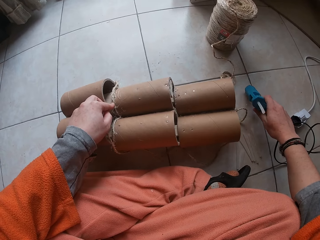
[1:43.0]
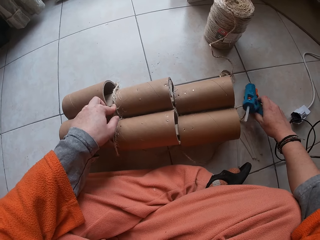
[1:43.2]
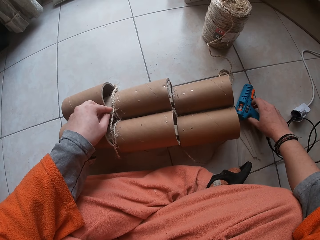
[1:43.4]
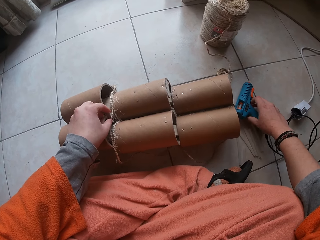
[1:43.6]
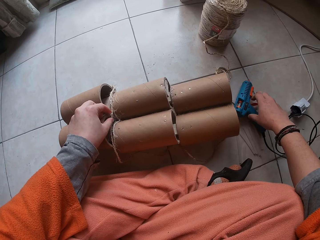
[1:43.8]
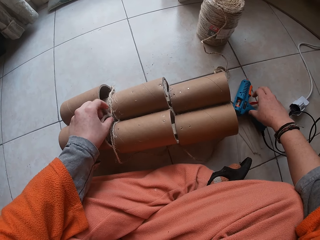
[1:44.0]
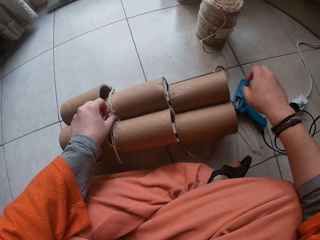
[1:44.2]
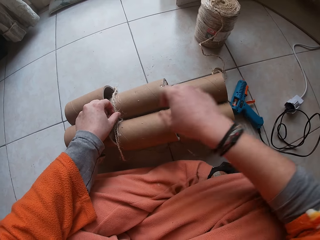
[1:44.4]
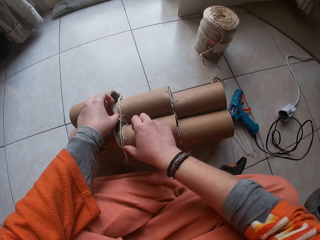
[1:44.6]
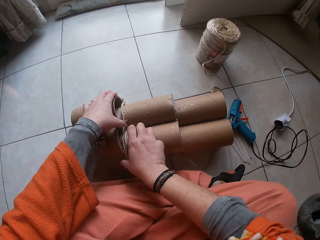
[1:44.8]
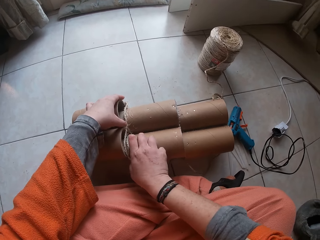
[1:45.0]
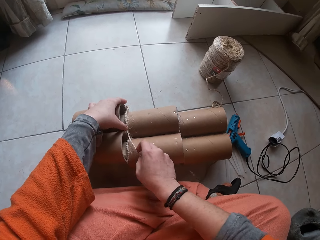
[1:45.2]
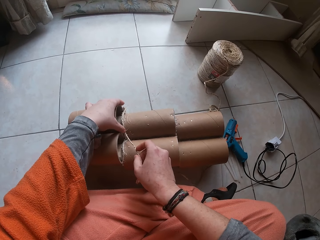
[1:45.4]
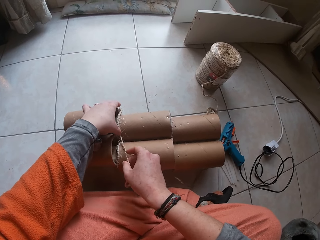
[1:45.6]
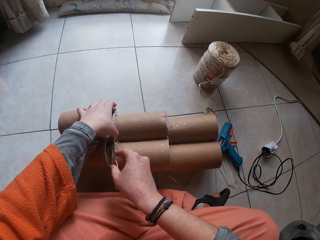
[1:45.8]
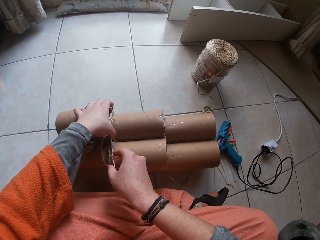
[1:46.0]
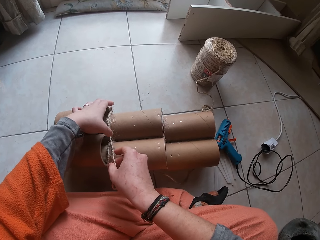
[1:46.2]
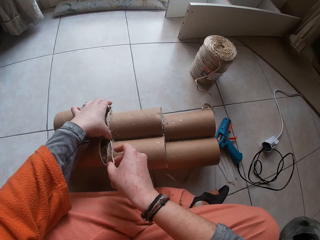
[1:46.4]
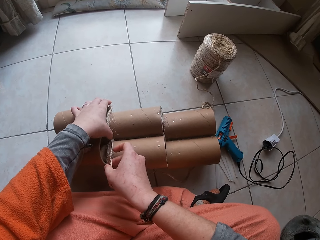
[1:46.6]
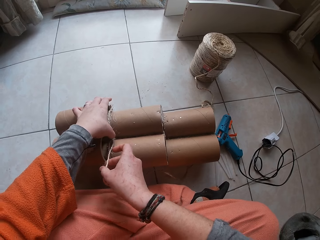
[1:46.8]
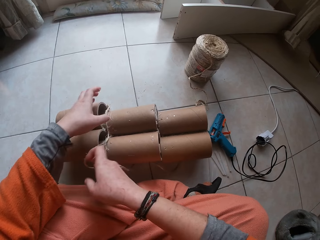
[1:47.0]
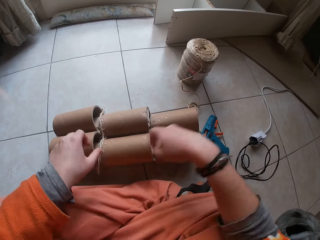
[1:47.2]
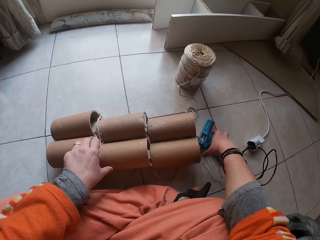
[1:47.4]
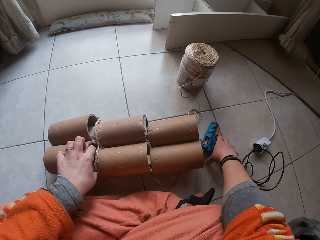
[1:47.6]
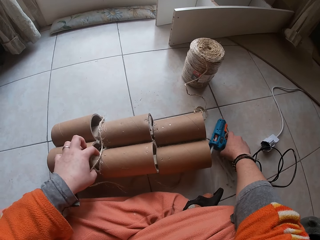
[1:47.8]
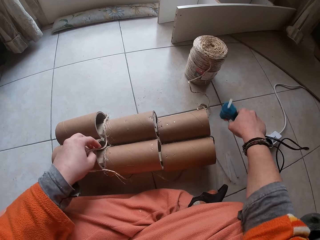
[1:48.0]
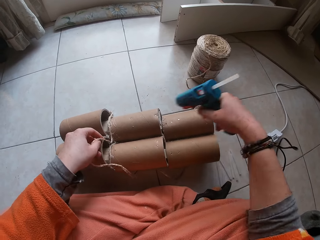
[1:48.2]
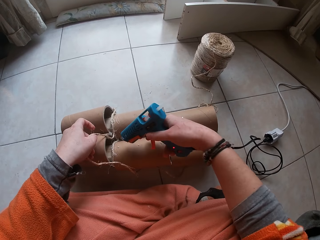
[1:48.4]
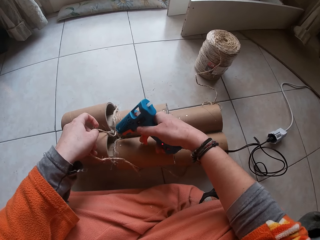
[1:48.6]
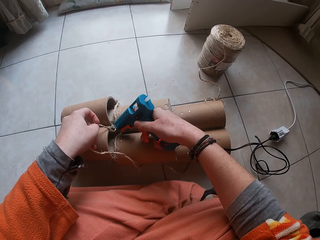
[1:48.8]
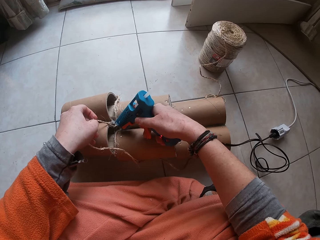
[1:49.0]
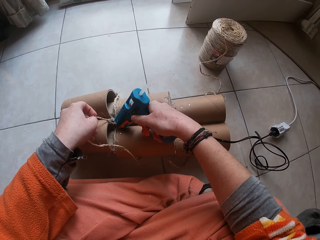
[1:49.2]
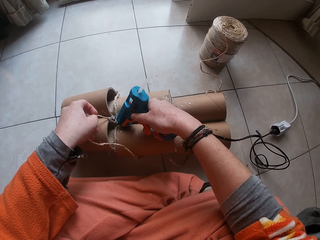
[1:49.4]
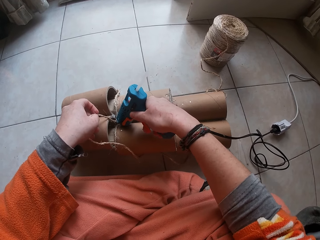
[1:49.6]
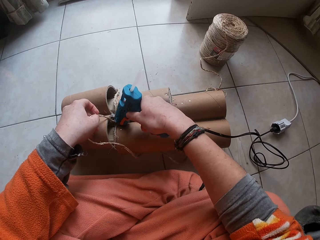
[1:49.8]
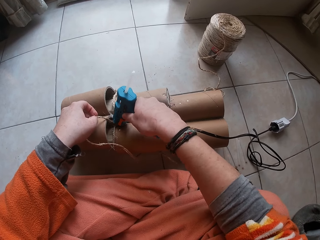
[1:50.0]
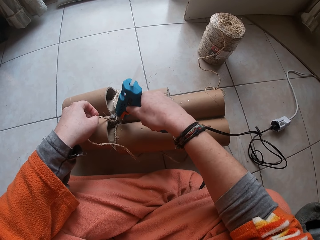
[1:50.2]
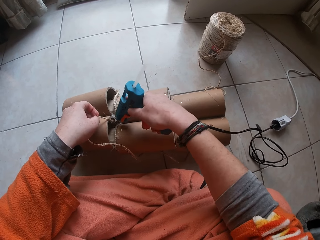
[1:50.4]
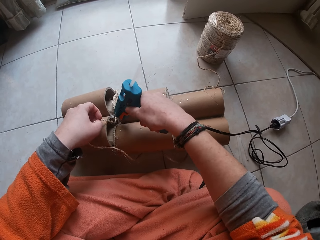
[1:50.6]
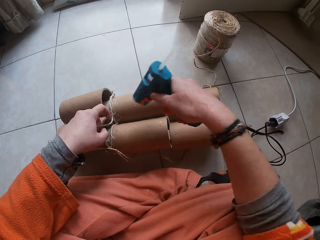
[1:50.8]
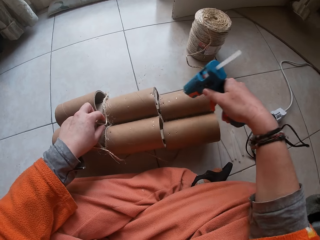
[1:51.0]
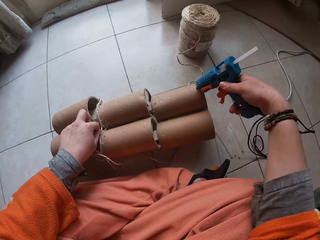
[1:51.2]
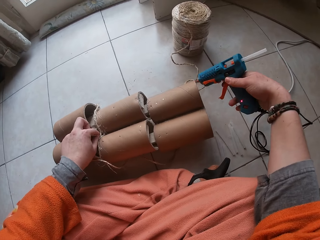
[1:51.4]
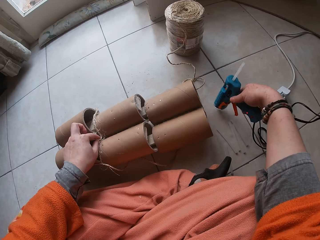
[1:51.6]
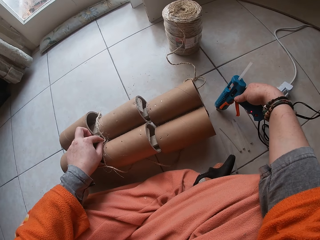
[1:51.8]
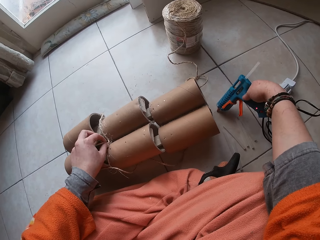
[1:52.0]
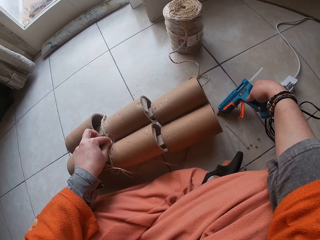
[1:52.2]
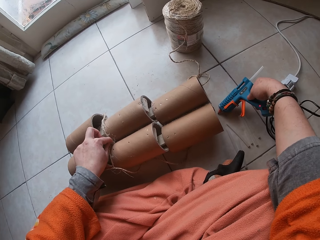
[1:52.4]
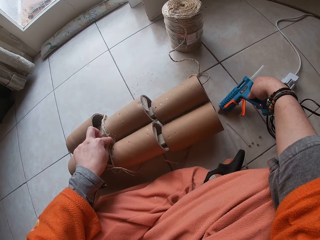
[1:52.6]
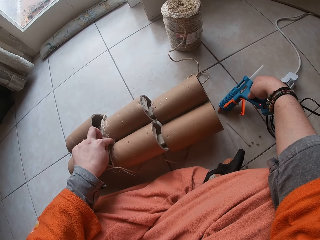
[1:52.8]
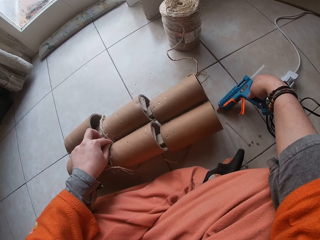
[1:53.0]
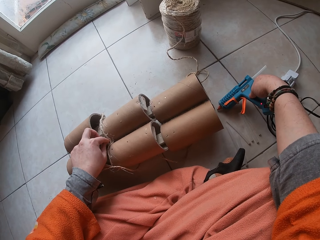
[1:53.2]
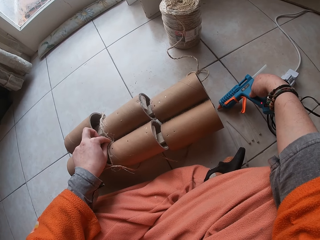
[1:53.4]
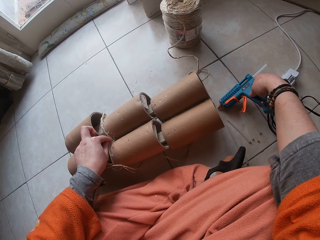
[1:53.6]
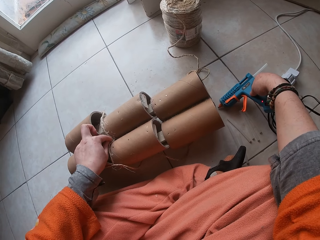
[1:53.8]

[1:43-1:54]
The camera wearer drops the glue gun on the ground with his right hand. He puts the rope on the craft. He fastens the garden cord to the paper core with both hands. He picks up the glue gun from the ground with his right hand. He puts the glue gun on the floor. He glues the garden cord in his left hand to the paper core with the glue gun in his right hand. He puts the rope on the craft. He puts the glue gun on the floor.

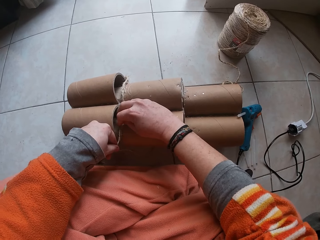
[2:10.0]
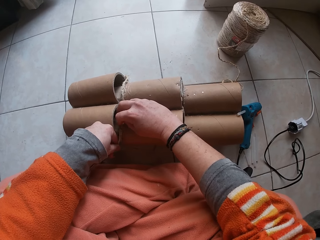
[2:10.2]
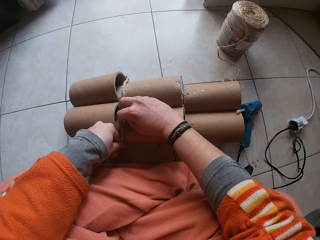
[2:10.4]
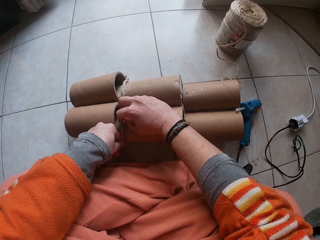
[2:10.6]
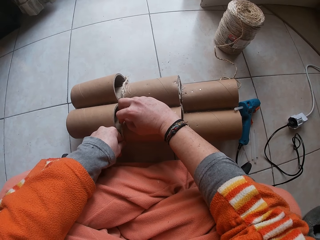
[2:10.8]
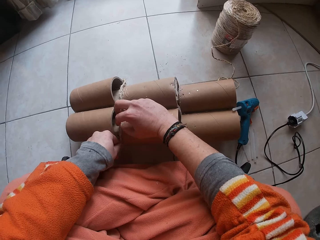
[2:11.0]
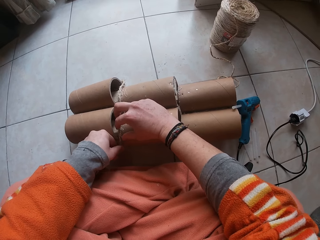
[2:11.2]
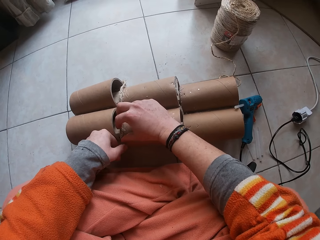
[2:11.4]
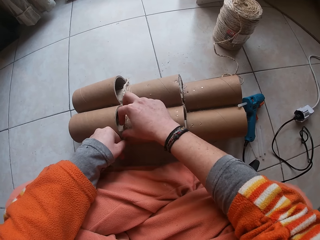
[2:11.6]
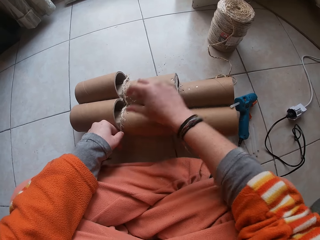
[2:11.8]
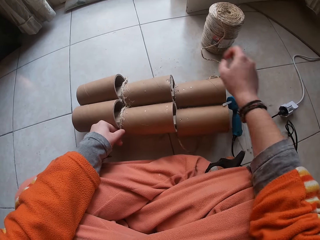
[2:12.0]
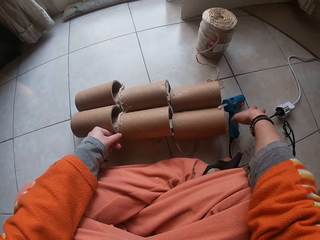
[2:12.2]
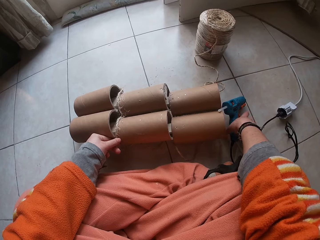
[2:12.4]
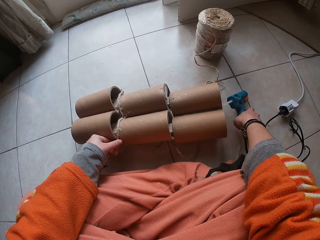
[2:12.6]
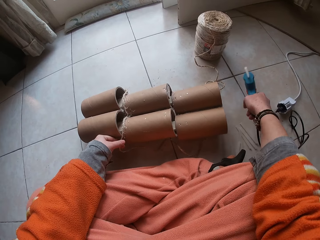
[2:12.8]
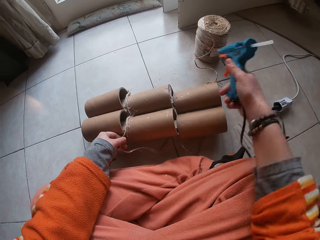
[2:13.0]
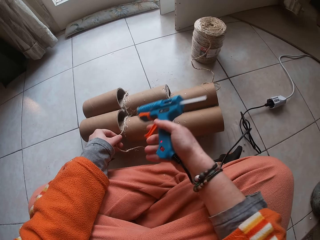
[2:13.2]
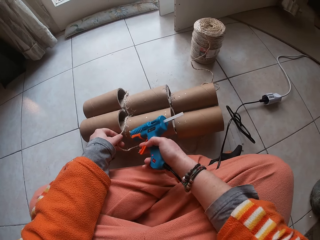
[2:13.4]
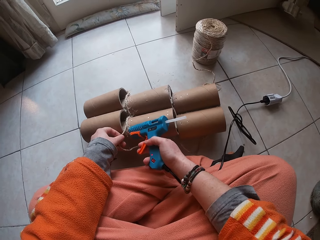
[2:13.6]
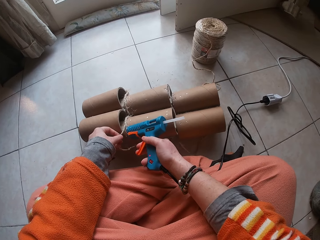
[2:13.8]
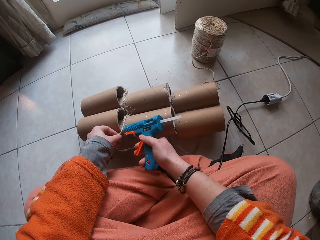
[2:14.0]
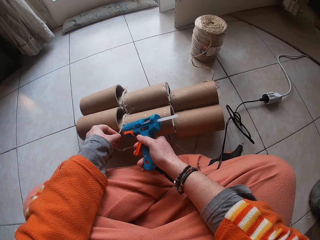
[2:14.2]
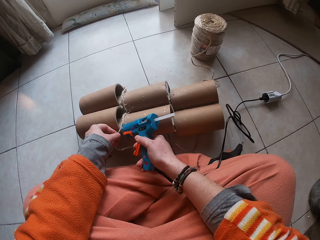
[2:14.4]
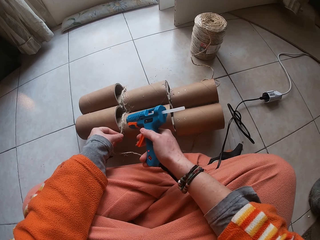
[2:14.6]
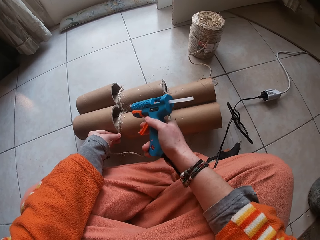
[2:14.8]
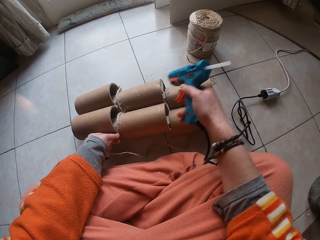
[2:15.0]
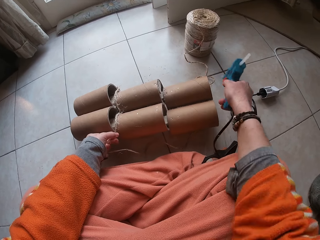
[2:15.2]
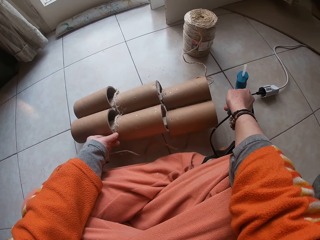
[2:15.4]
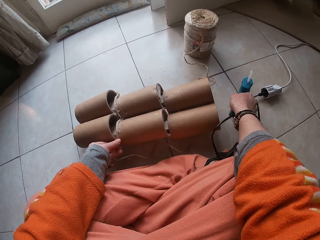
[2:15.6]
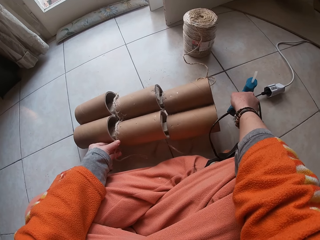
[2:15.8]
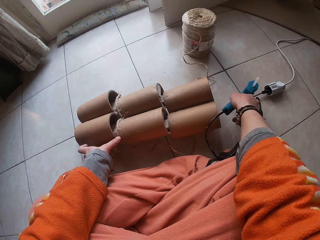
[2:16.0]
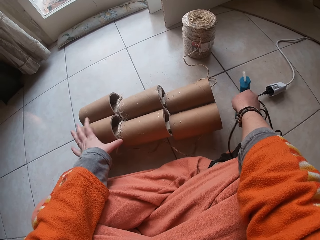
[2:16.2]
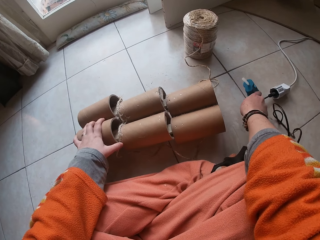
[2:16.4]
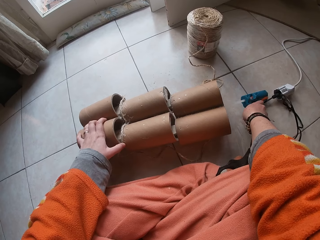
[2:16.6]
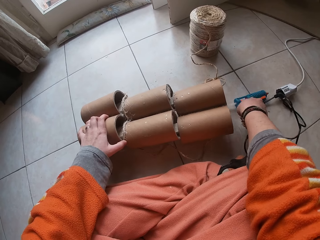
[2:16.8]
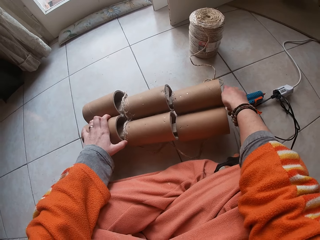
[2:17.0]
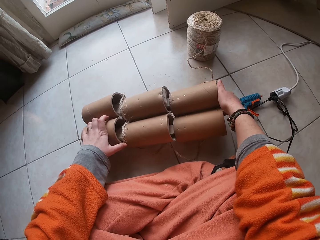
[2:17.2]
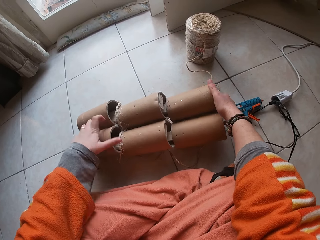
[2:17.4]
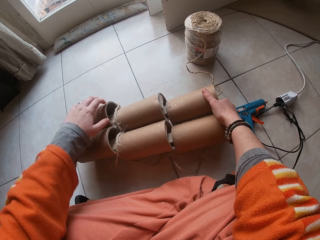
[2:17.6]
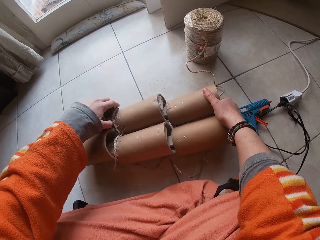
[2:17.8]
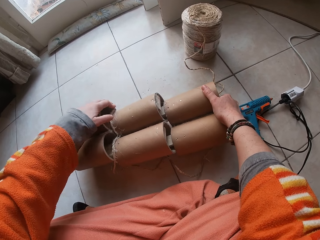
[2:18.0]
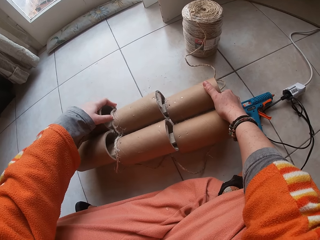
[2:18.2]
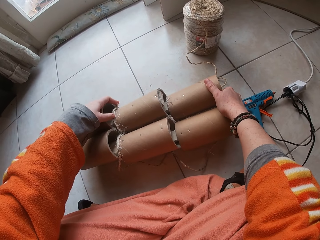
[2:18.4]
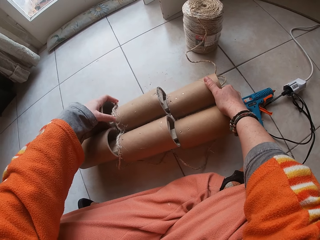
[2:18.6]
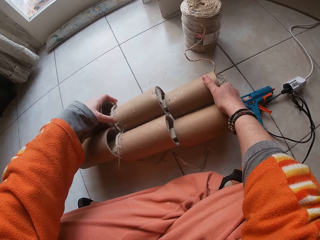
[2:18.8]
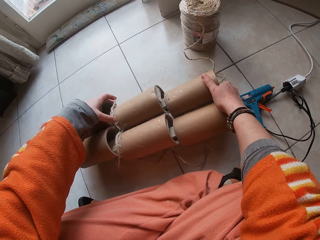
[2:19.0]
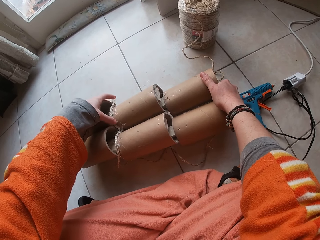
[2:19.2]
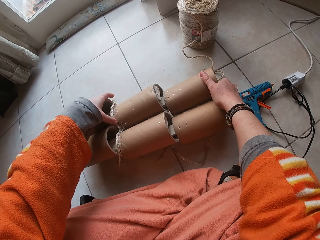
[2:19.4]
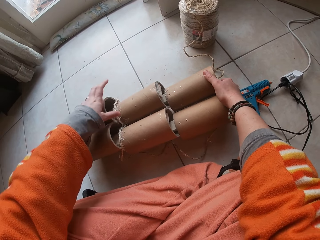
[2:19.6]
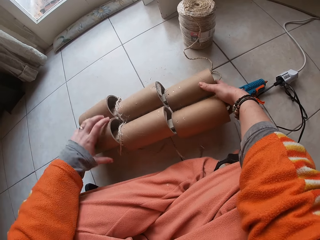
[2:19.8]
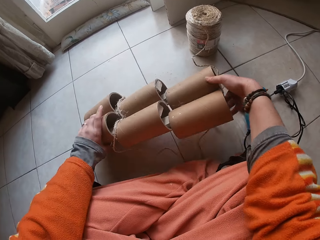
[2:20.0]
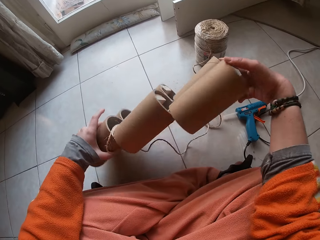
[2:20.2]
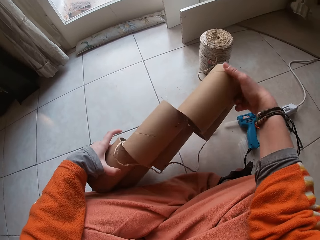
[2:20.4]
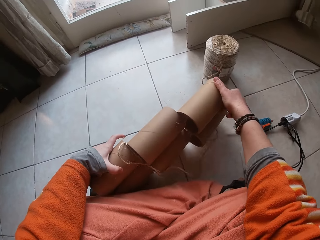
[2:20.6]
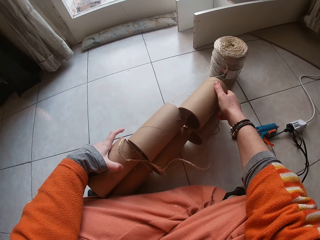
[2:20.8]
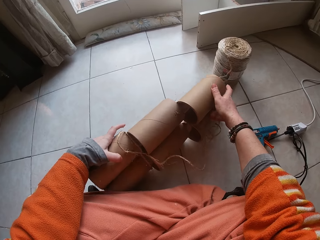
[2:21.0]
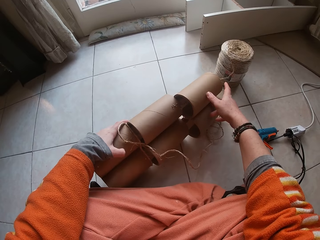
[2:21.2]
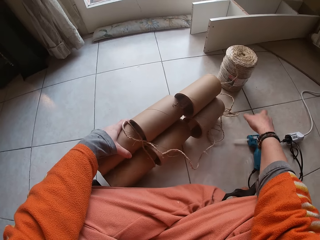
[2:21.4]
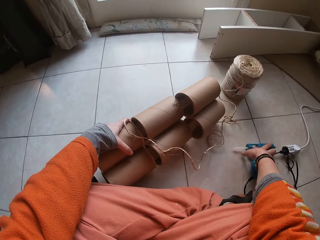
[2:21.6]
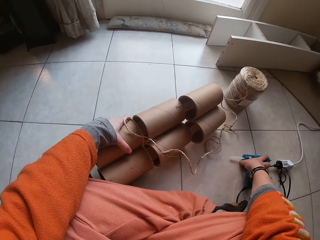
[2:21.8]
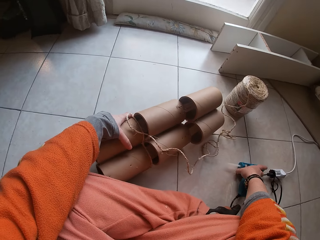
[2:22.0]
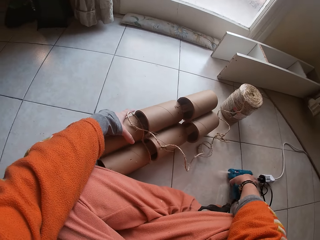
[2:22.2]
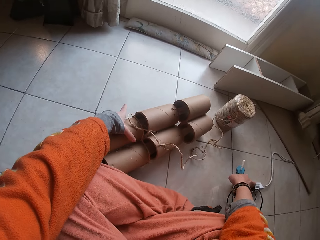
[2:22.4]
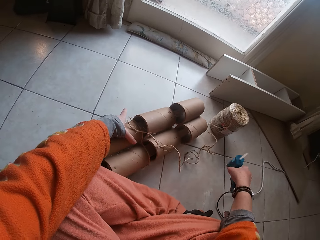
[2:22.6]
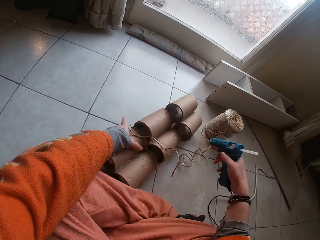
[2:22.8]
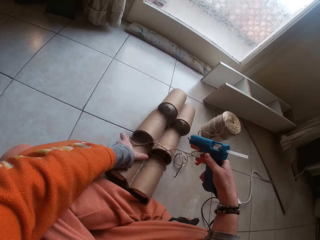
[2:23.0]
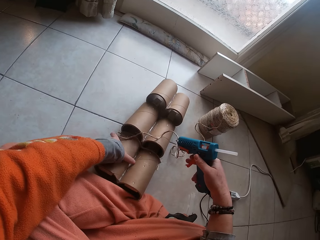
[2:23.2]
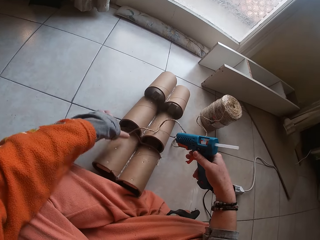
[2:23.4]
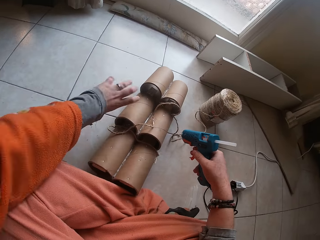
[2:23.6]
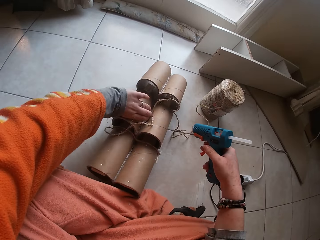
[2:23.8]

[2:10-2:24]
The camera wearer puts the rope on the craft. He picks up the glue gun from the ground with his right hand. He glues the garden cord in his left hand to the paper core with the glue gun in his right hand. He drops the glue gun on the ground with his right hand. He holds the craft material. He presses the rope on the craft. He turns to the glued paper core with both hands. He moves the craft on the floor. He picks up the glue gun from the ground with his right hand. He turns the craft.
